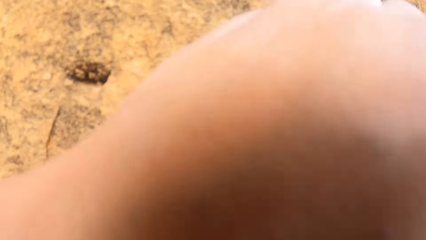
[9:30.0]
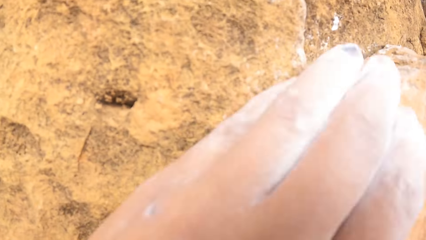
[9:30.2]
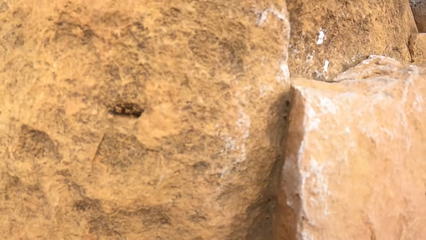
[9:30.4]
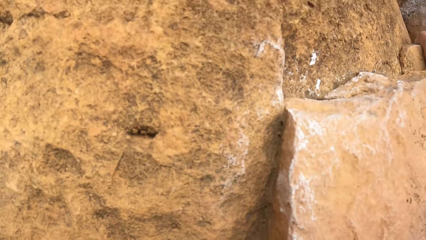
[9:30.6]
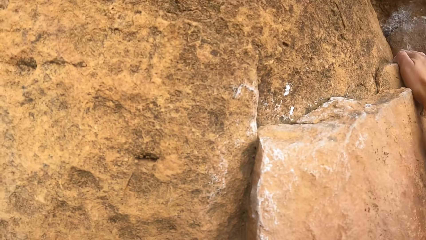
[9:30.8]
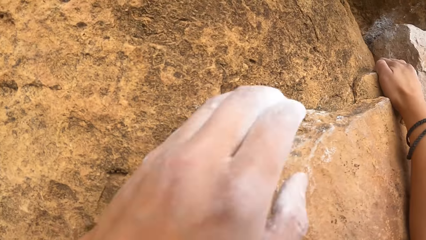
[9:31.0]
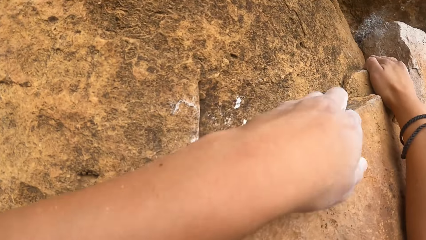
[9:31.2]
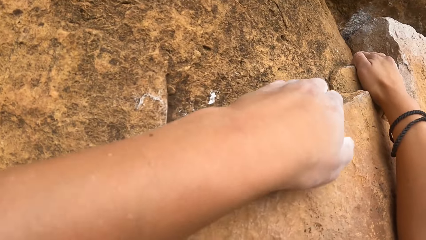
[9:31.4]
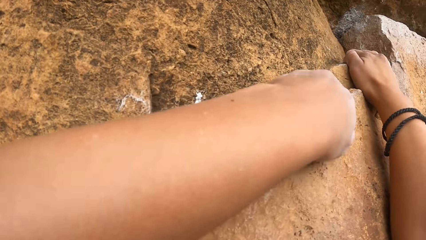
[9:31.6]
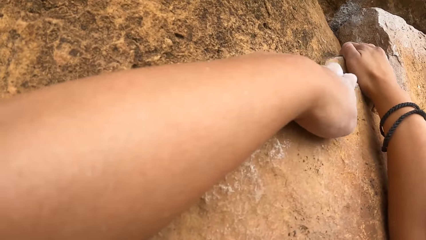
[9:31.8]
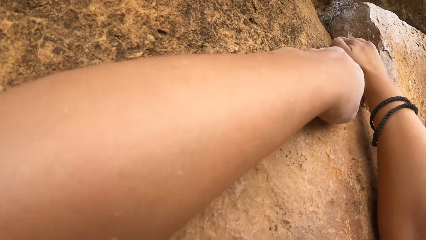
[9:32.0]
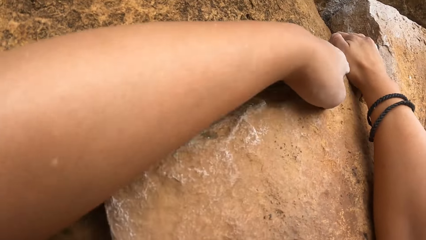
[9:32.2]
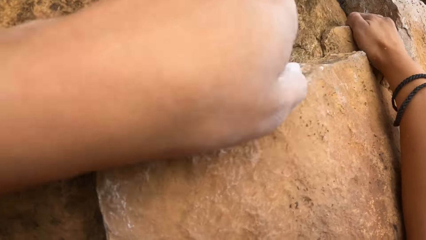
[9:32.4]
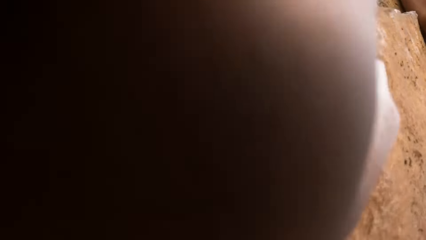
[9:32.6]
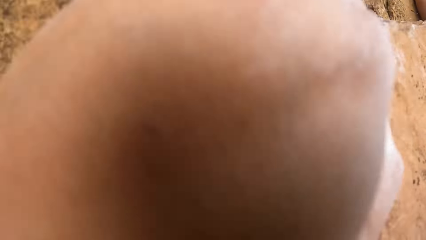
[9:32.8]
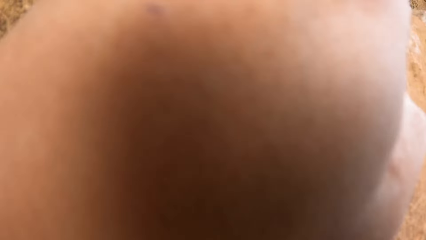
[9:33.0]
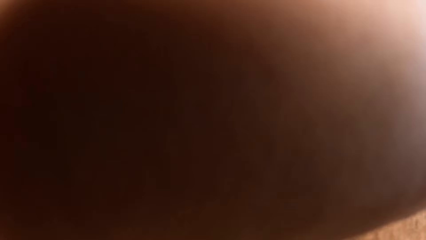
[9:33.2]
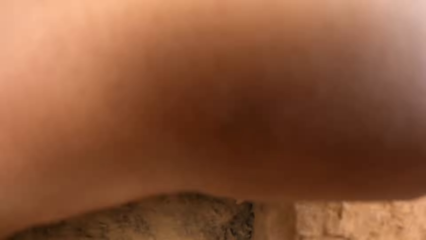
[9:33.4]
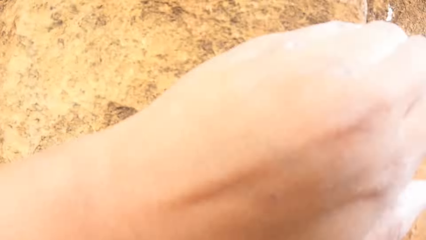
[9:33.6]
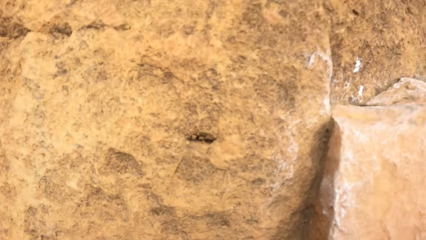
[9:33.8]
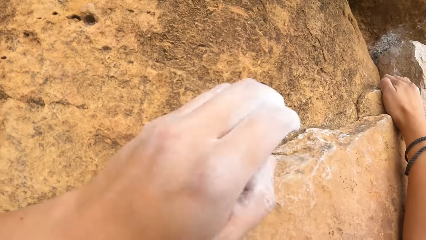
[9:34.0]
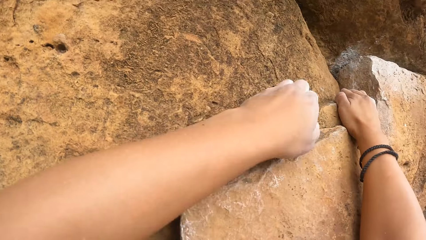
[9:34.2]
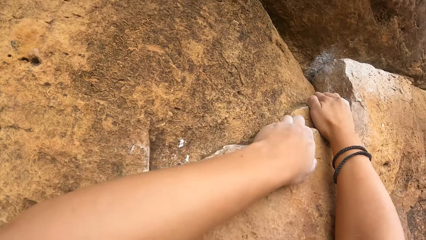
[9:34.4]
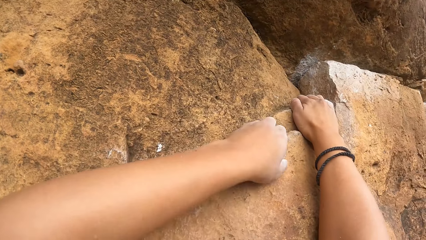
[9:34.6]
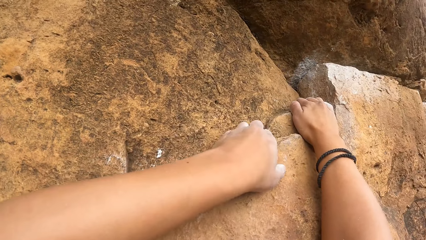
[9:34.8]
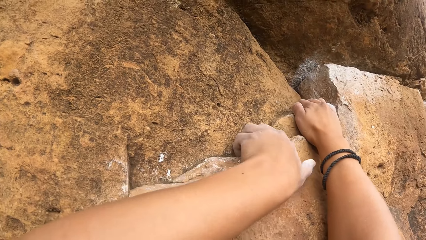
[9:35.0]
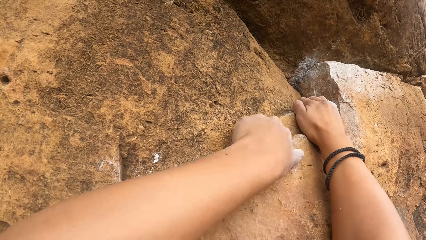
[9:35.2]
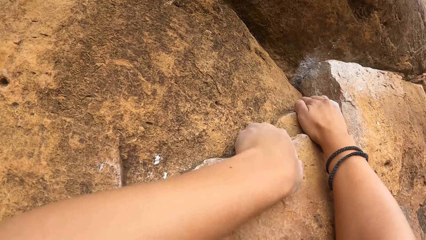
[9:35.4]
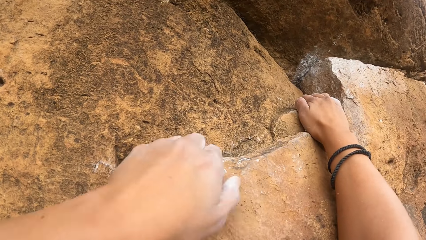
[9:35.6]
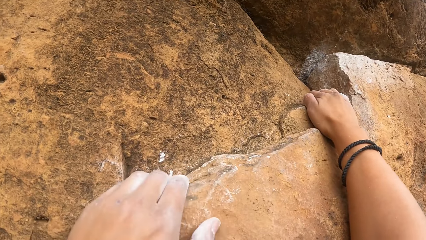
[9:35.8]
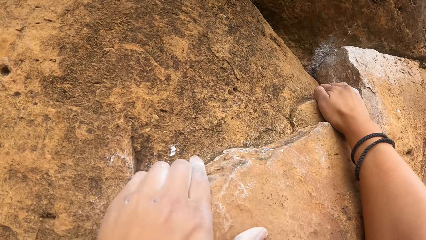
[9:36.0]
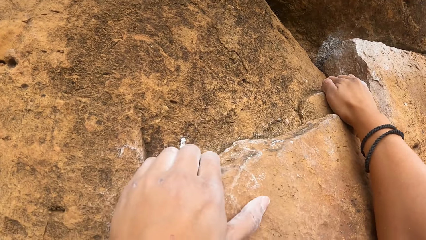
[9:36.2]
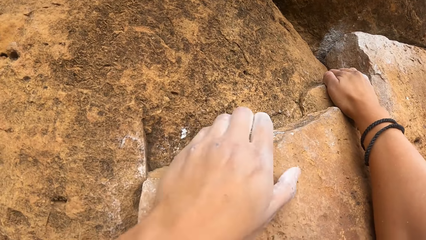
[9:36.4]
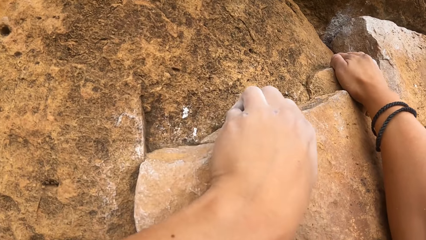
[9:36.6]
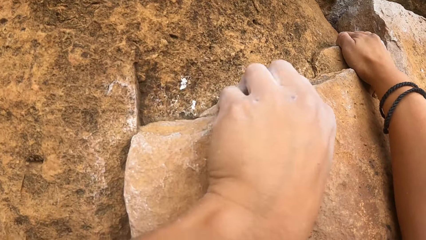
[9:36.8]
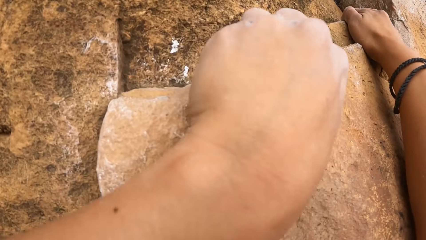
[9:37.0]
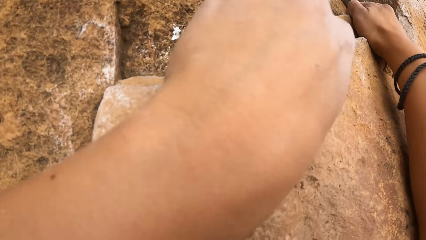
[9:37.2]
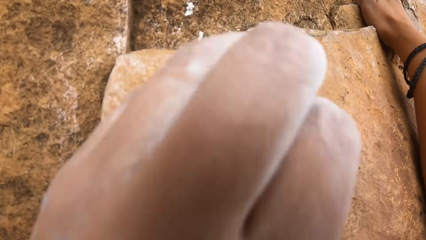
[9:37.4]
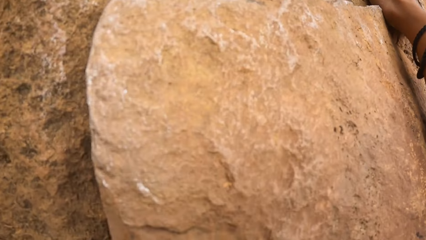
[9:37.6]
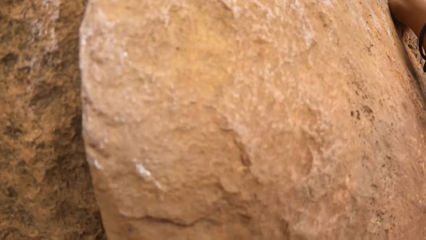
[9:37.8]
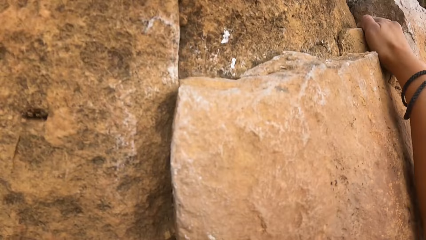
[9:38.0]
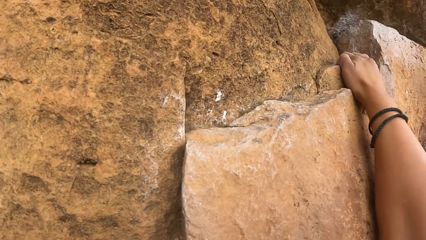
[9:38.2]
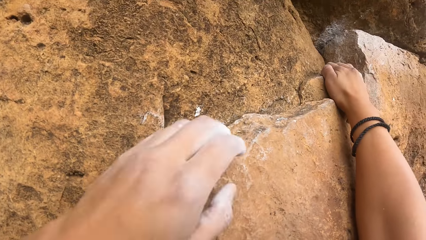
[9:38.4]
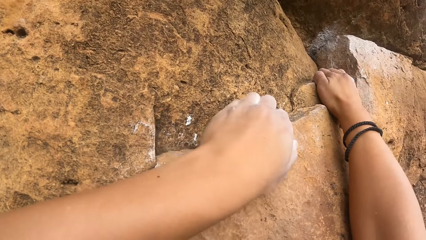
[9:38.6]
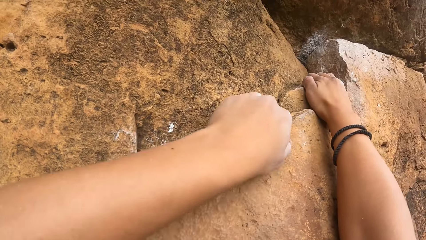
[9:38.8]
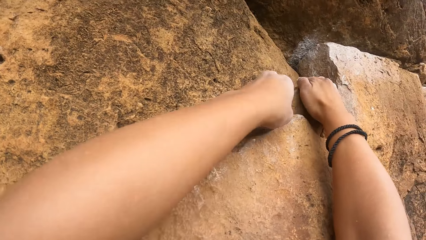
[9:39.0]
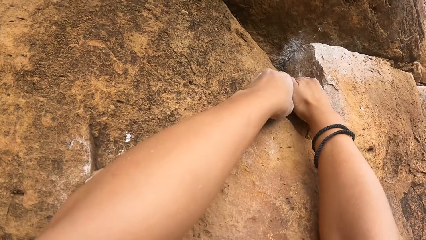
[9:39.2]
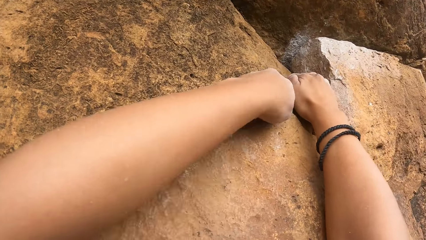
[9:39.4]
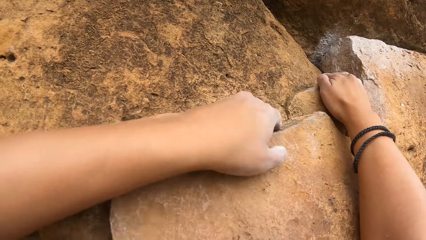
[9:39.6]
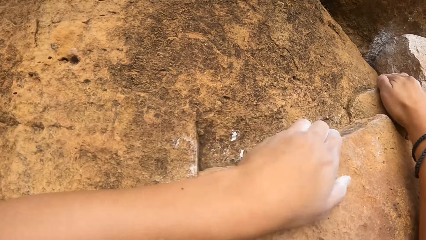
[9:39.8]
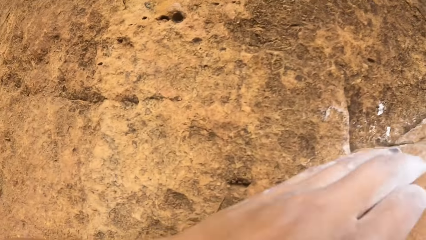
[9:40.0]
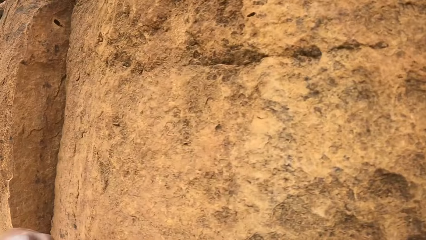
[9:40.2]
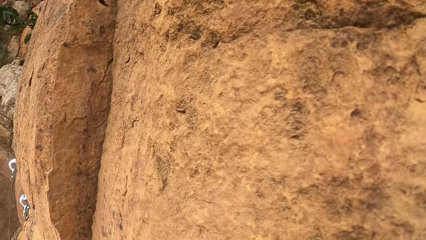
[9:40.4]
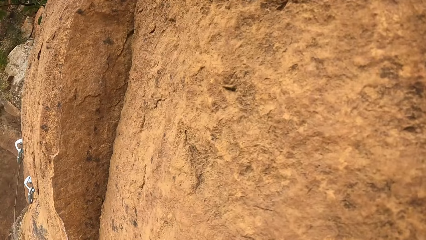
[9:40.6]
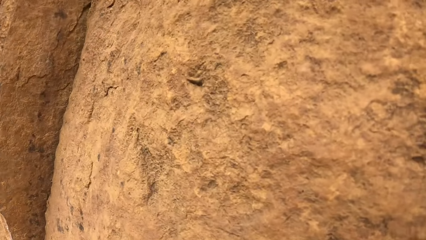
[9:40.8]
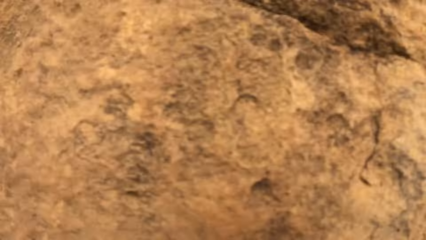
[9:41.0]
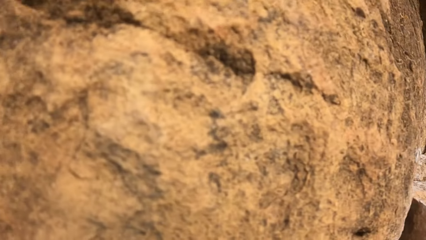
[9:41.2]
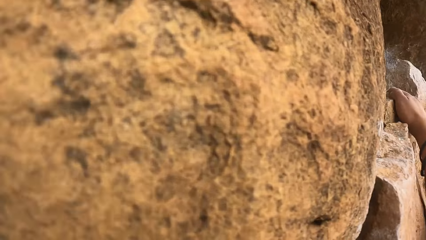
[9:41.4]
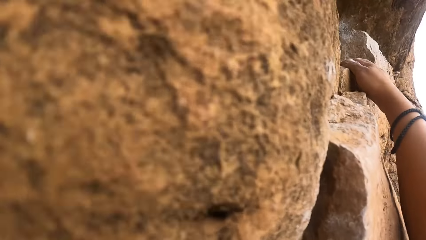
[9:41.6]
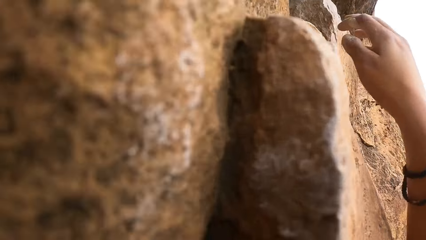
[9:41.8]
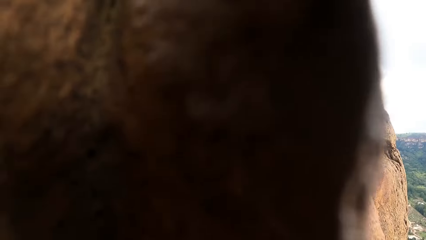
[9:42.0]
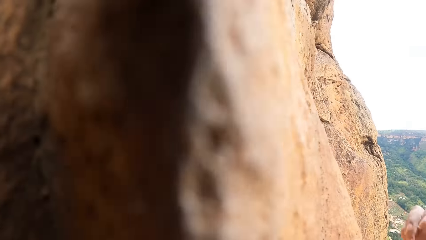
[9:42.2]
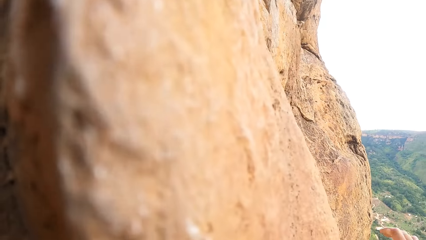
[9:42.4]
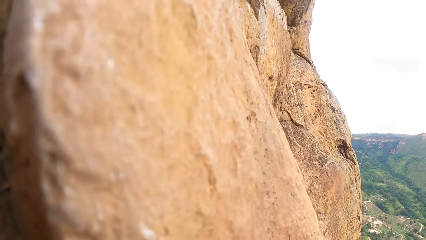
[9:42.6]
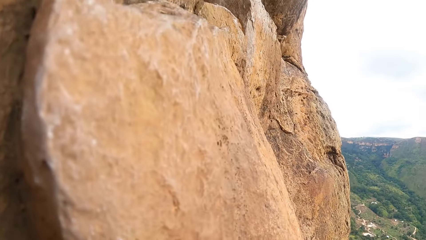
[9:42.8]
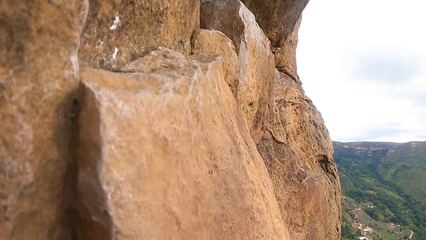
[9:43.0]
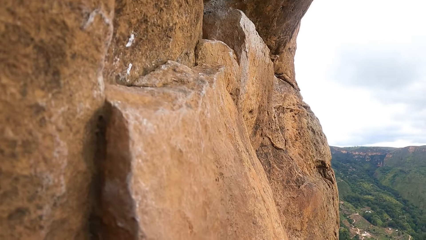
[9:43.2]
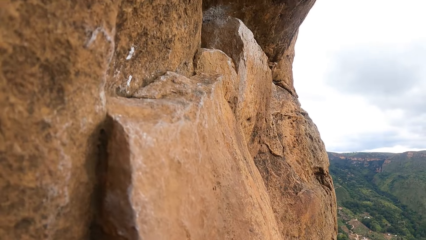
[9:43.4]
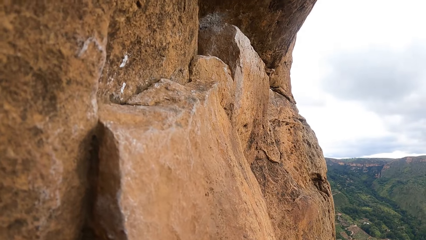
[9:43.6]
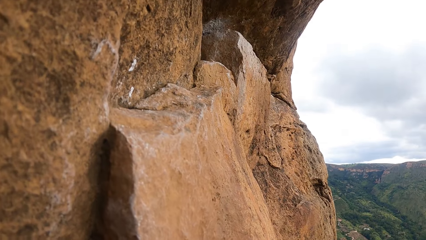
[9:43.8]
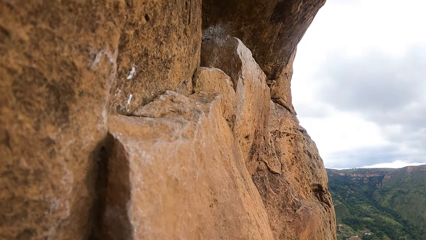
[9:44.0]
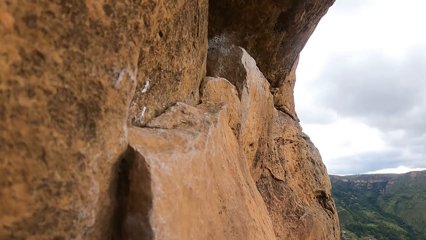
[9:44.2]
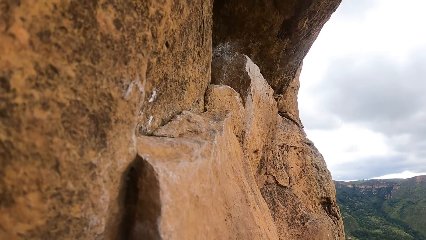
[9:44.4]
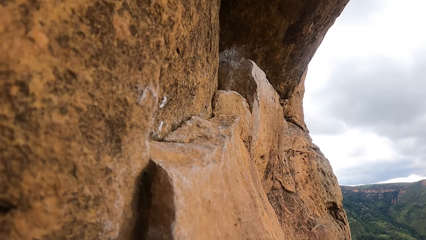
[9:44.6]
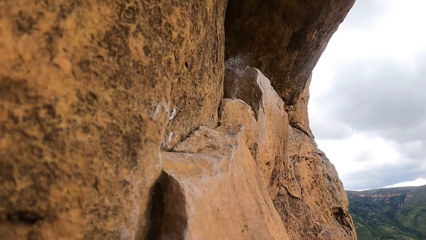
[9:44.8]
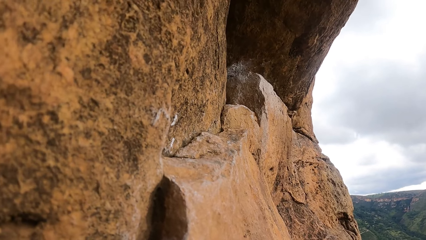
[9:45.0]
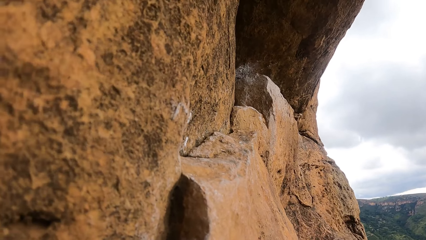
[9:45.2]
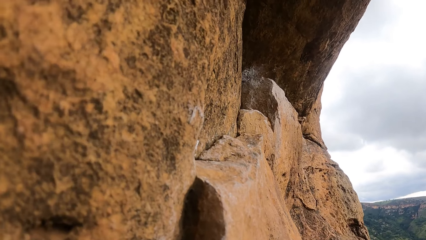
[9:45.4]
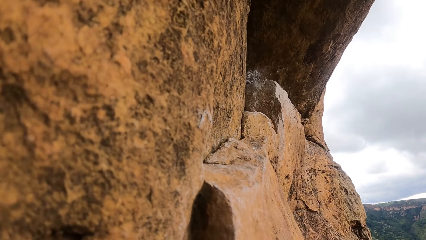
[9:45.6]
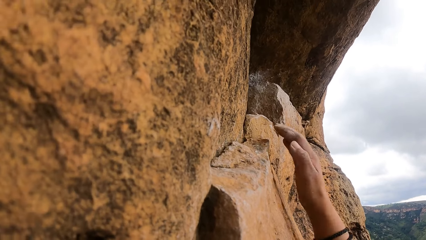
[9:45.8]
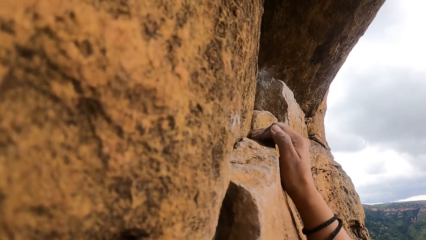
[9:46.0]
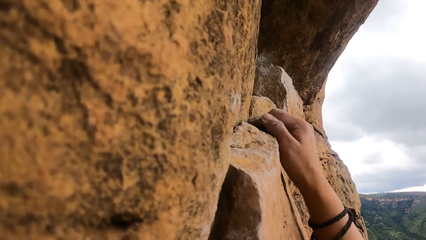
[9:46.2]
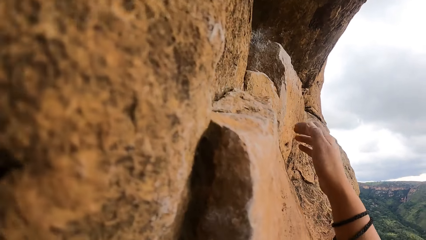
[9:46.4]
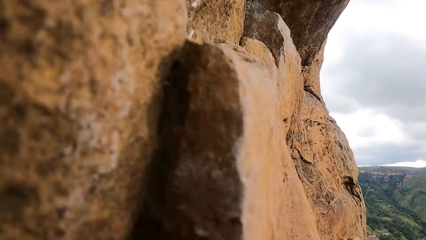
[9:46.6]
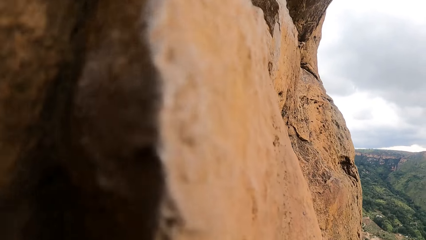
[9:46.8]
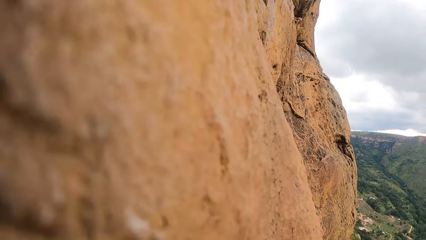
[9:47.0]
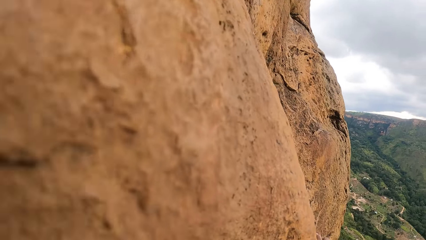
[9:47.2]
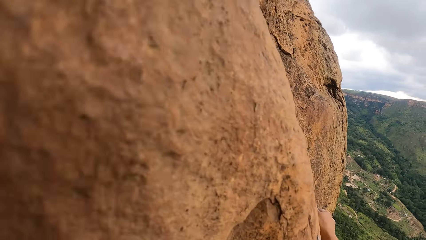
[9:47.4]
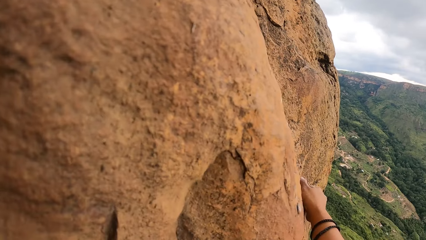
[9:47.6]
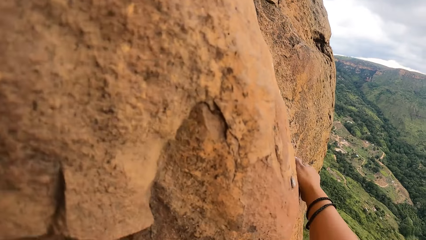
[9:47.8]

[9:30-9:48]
The camera wearer removes stones on the rocky hill.
